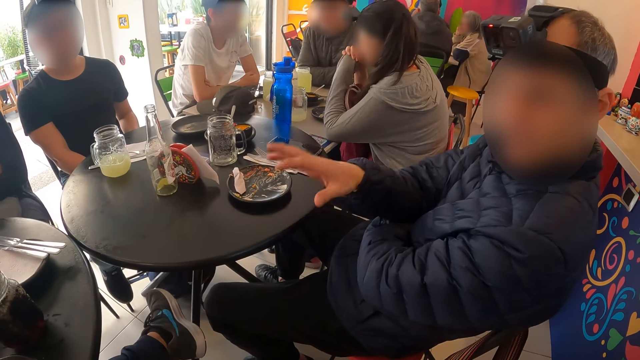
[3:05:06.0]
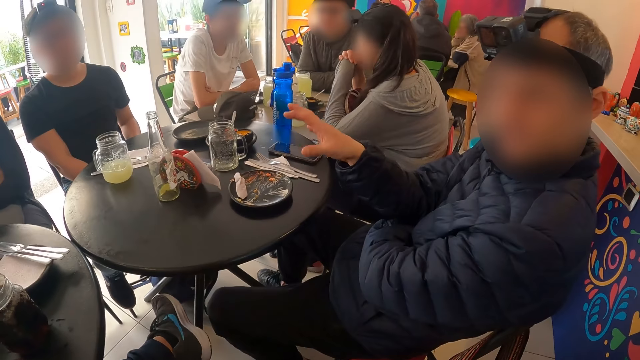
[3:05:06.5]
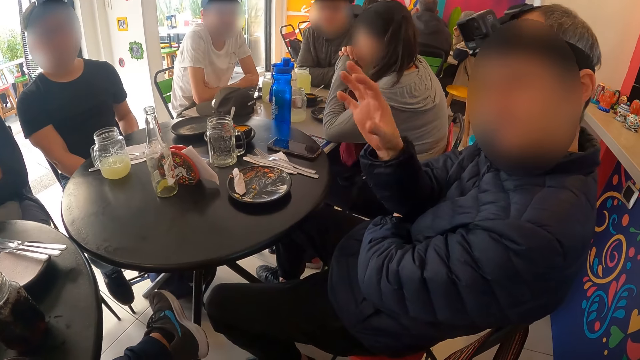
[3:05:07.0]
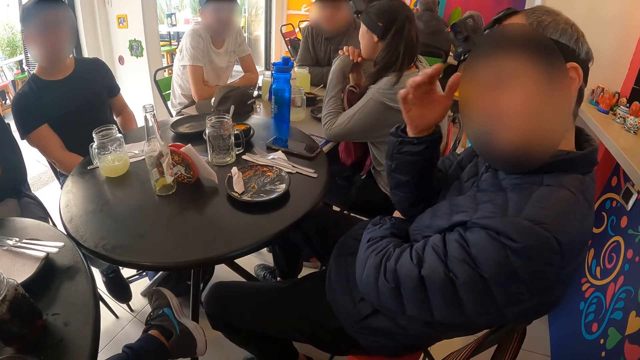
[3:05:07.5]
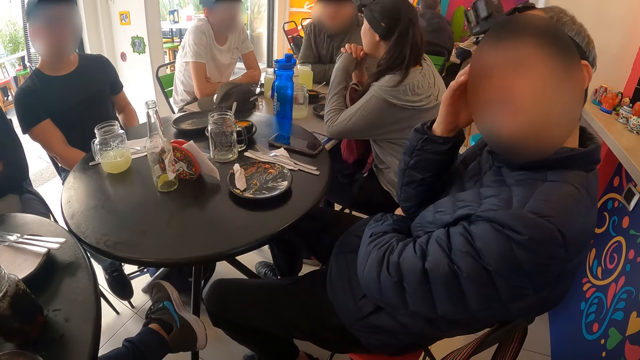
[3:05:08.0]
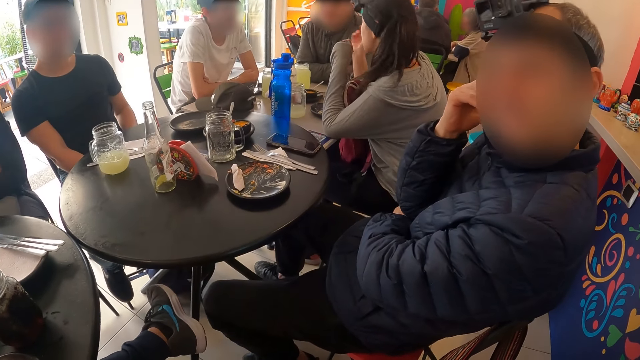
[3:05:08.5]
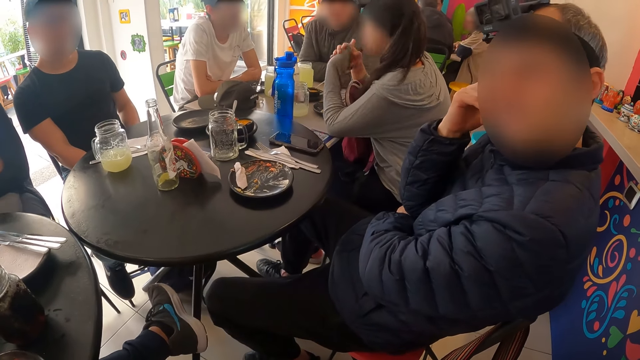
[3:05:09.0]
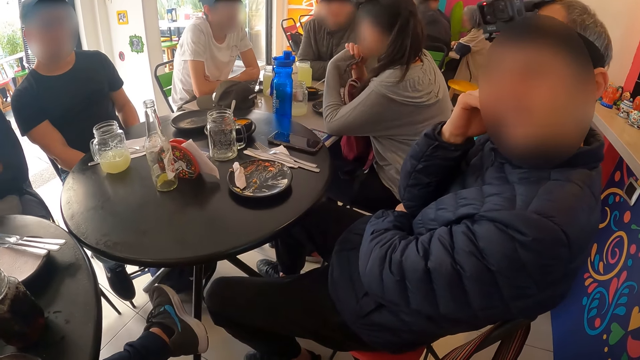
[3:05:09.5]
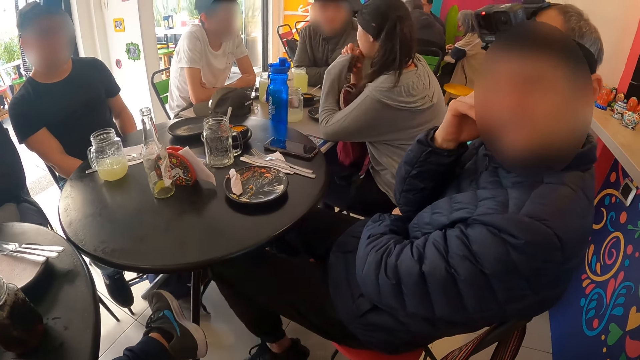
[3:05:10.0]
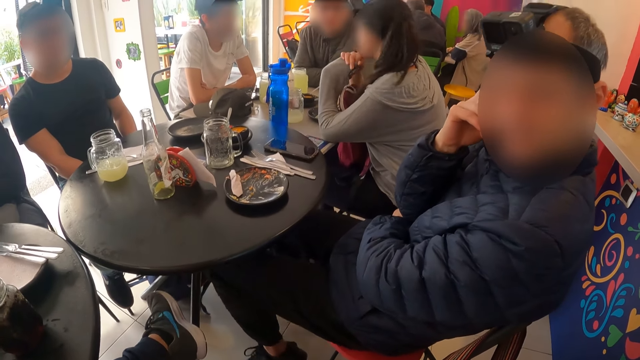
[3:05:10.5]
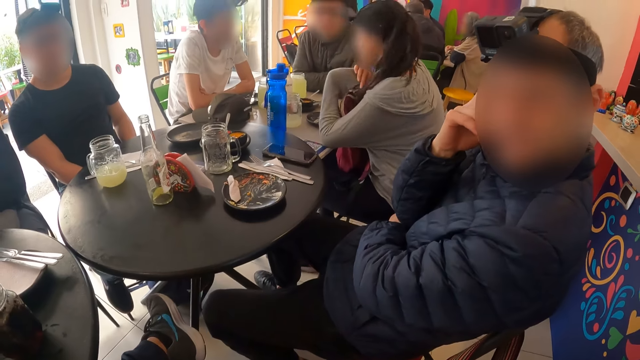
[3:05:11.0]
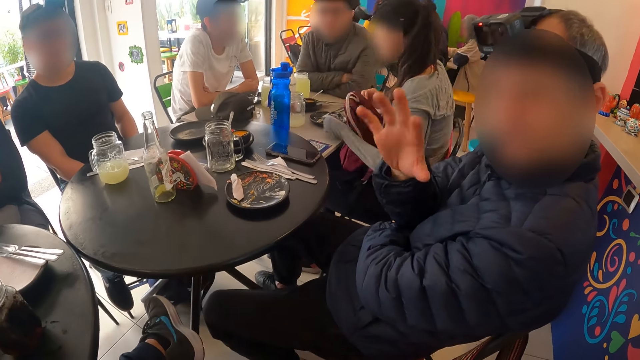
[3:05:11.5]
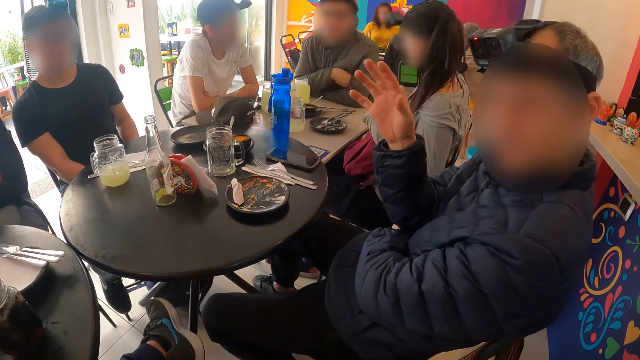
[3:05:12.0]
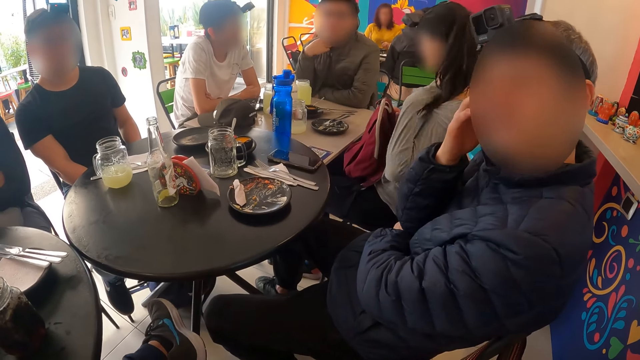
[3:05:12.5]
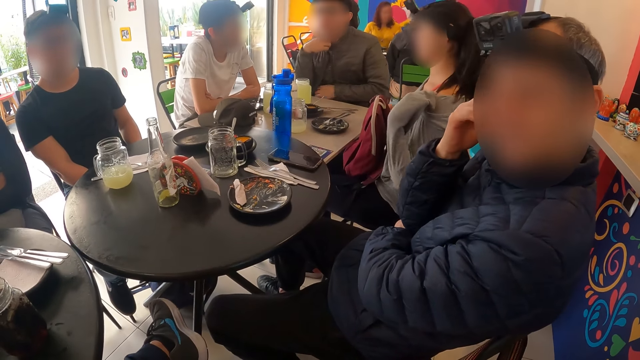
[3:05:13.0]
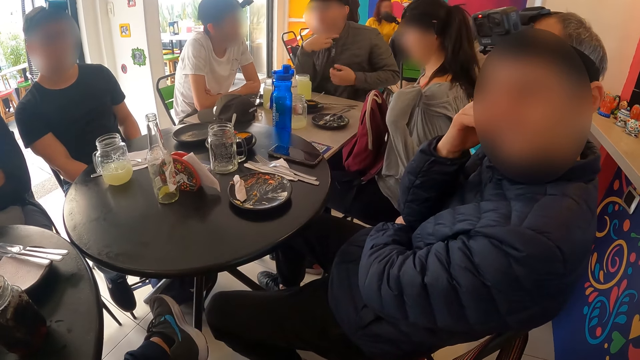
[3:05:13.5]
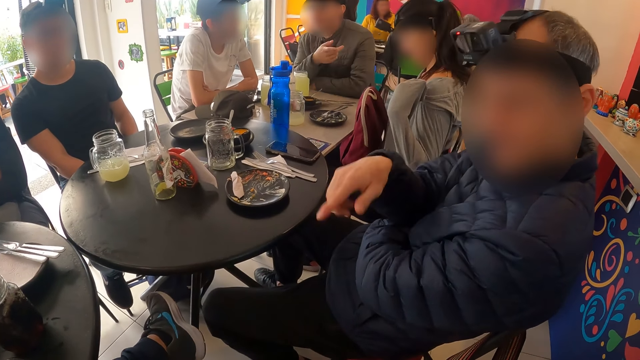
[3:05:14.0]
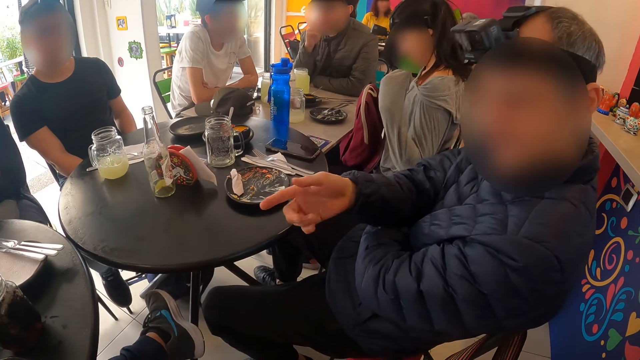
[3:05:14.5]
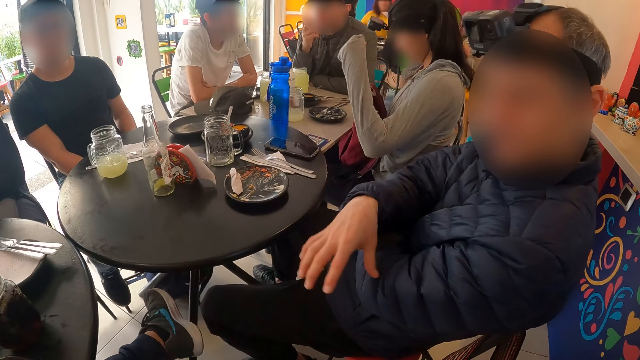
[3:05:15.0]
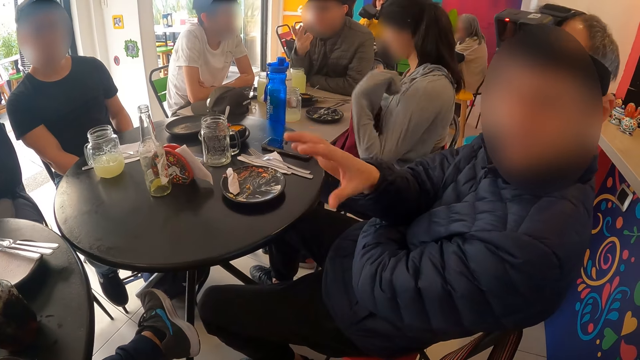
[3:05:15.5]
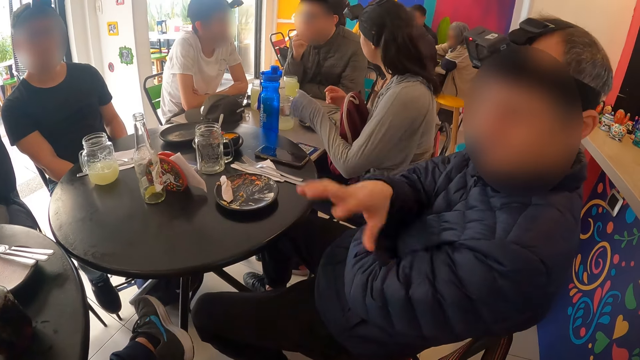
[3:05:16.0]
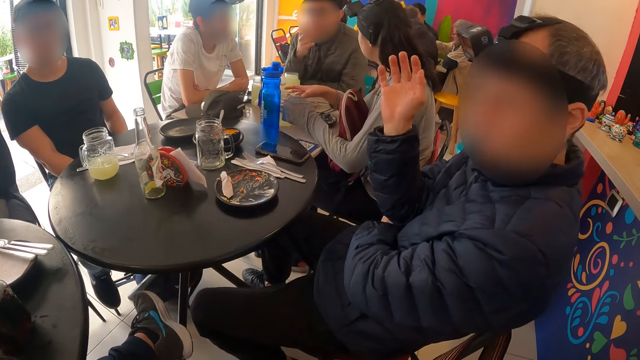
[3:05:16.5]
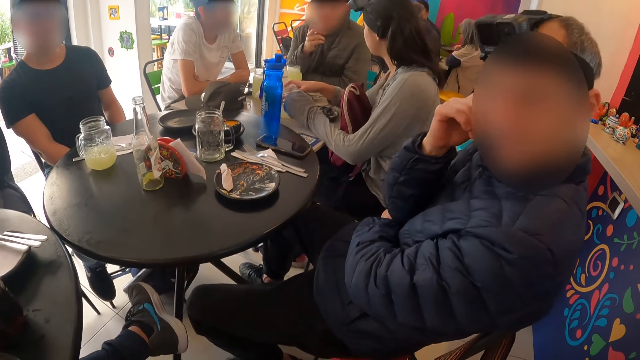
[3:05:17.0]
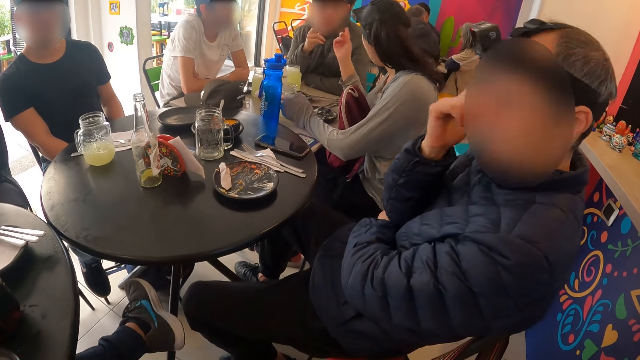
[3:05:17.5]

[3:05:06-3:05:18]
The woman adjusts her hair with both hands.

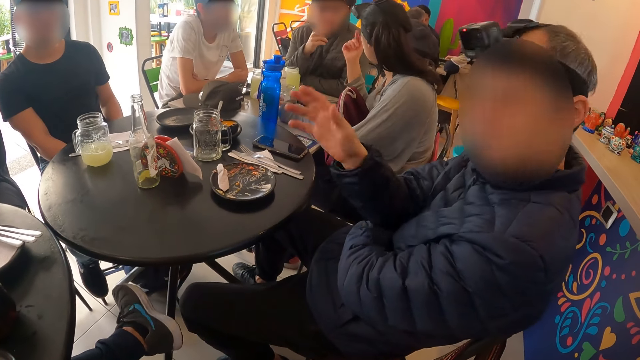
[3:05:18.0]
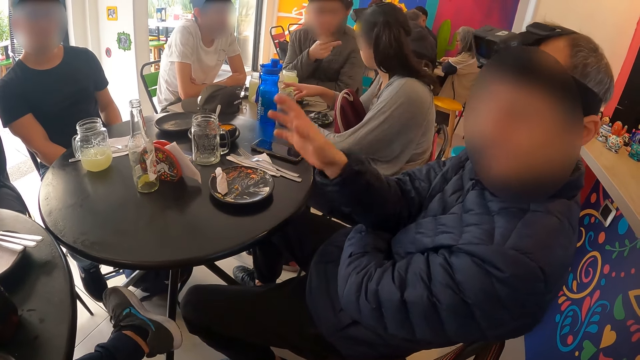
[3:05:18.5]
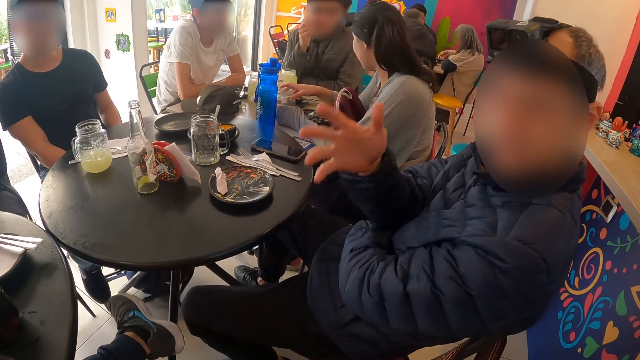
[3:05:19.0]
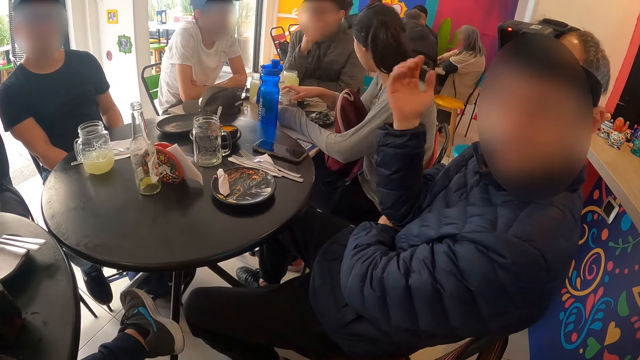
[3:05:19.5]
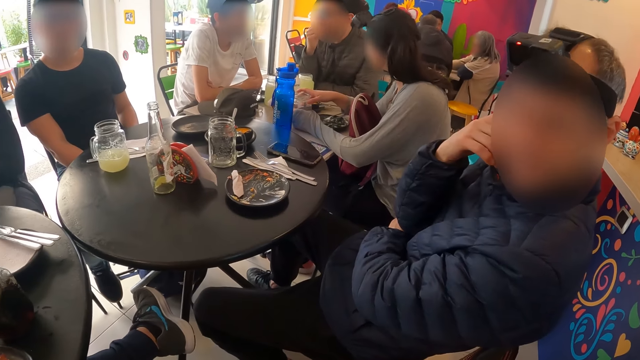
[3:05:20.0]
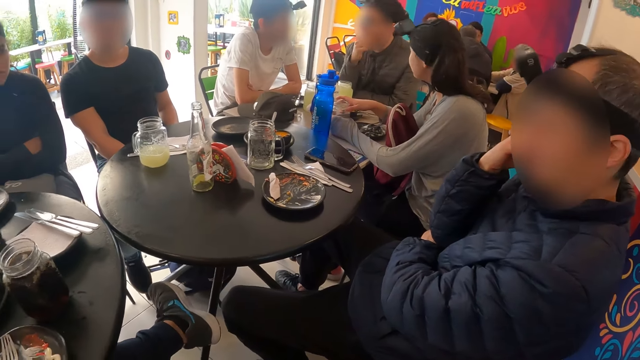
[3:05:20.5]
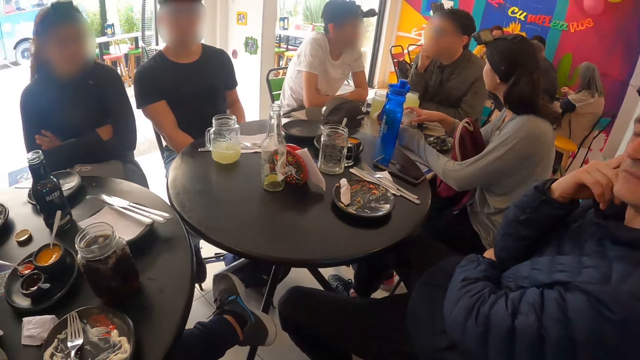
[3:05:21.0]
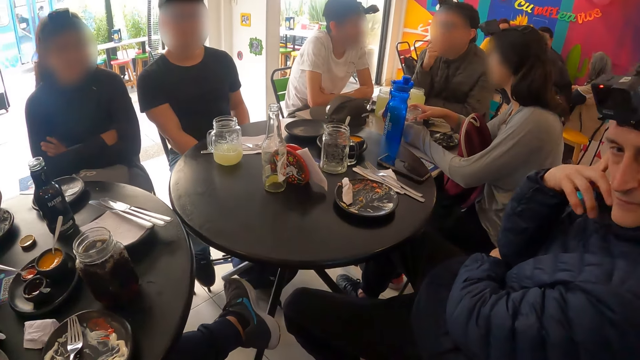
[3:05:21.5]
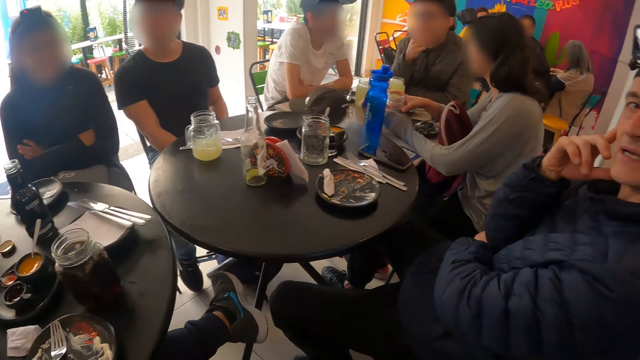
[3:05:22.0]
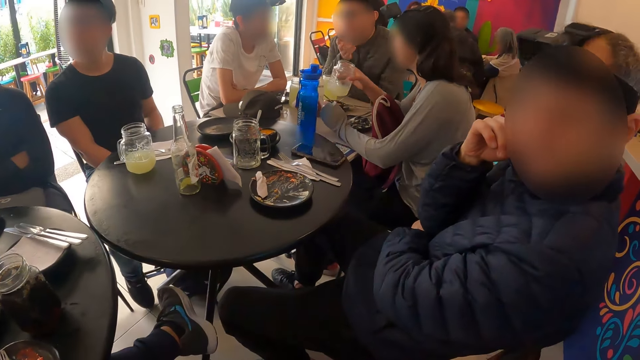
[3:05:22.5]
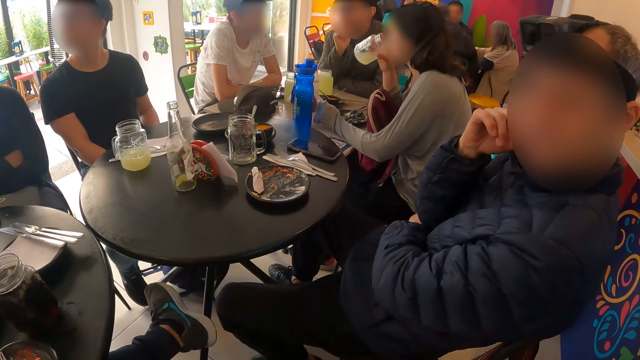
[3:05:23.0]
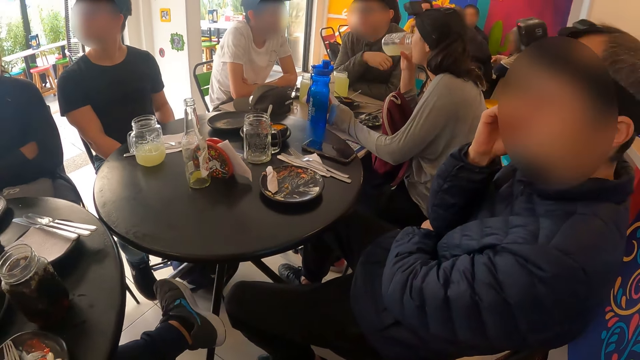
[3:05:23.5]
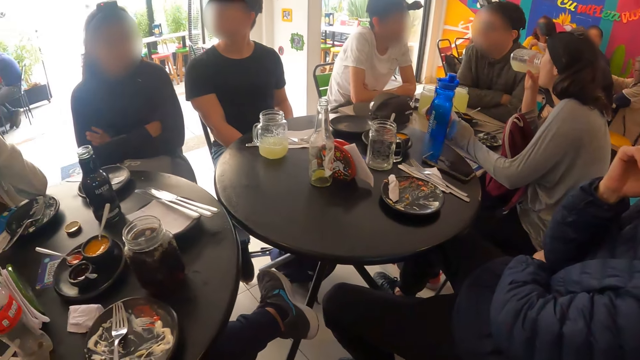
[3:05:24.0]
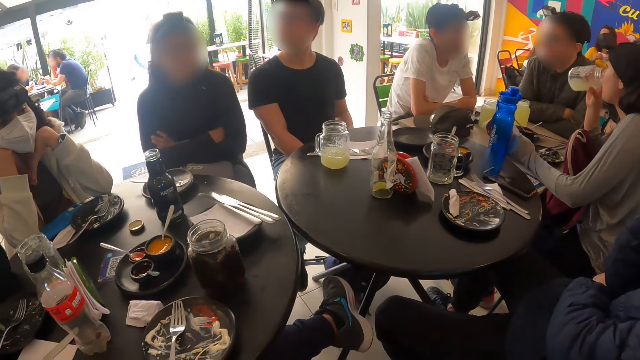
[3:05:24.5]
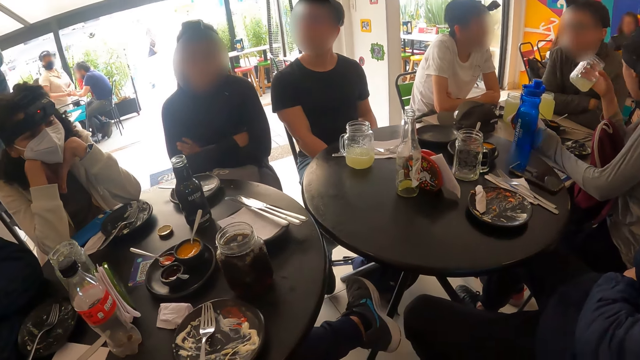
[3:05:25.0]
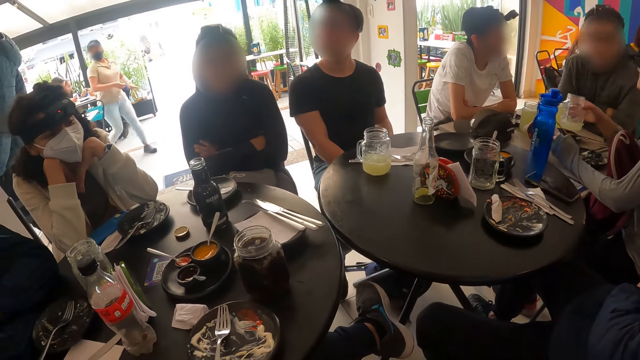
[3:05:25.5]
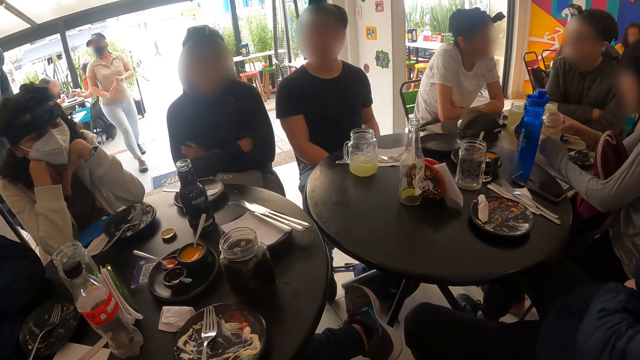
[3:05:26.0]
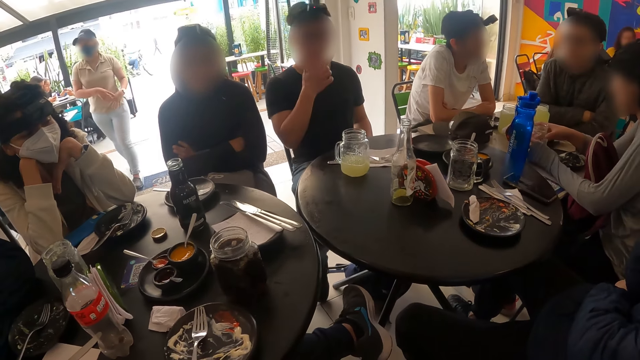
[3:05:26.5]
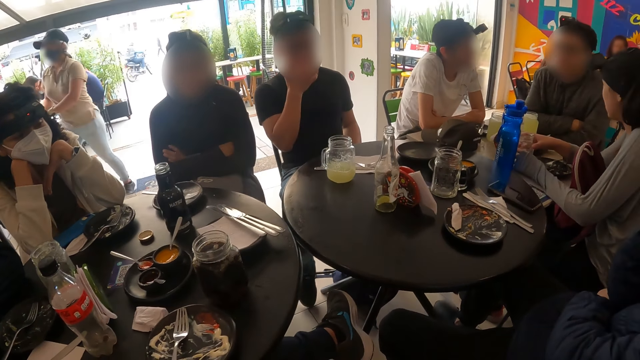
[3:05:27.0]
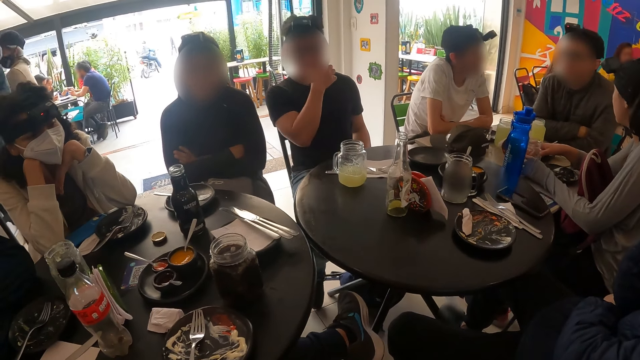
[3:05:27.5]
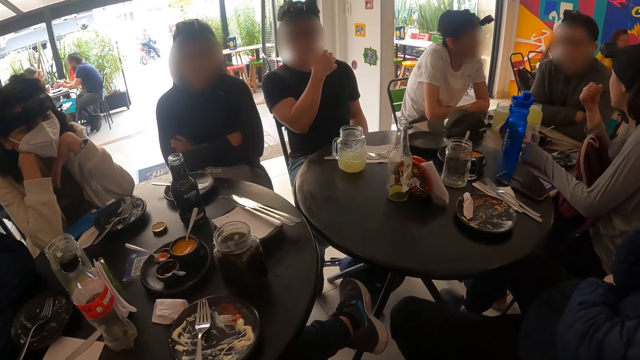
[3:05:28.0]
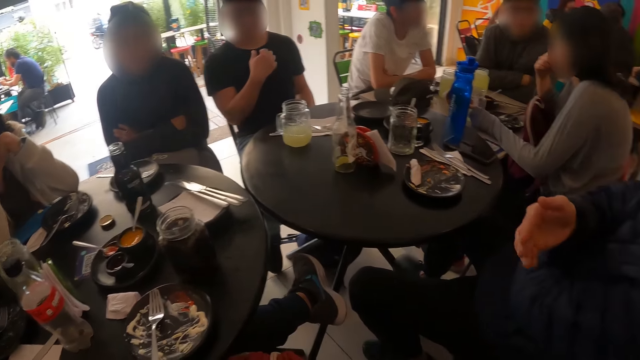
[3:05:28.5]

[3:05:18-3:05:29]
The camera wearer looks around. The woman picks up the glass cup from the table with her right hand. The woman drinks from the glass cup in her right hand. The woman drops the glass cup in her right hand on the table.
